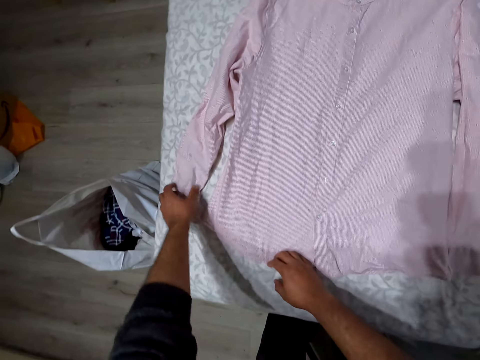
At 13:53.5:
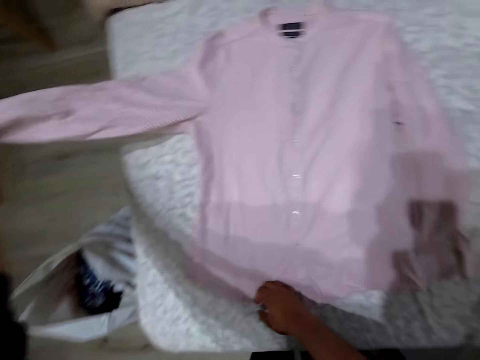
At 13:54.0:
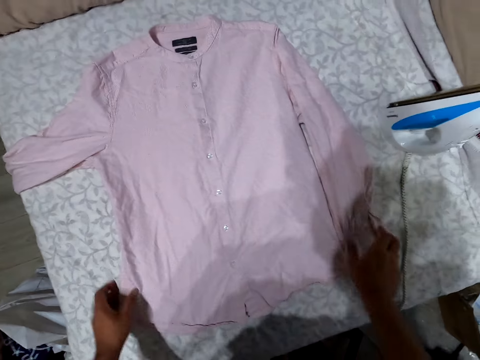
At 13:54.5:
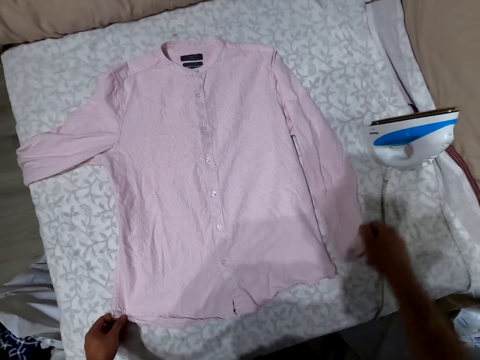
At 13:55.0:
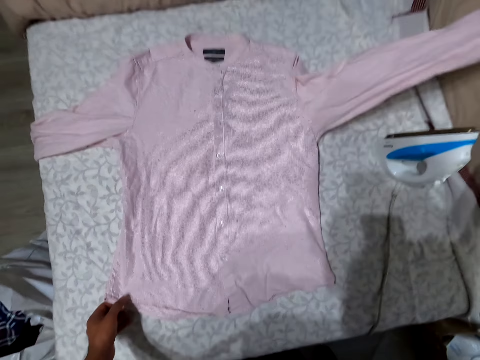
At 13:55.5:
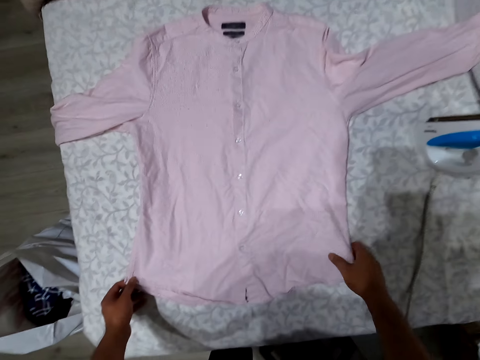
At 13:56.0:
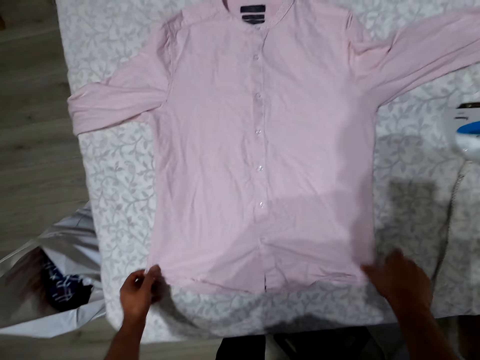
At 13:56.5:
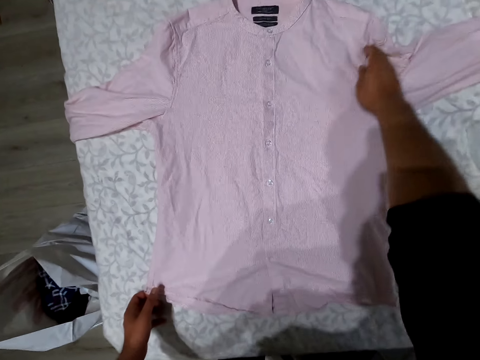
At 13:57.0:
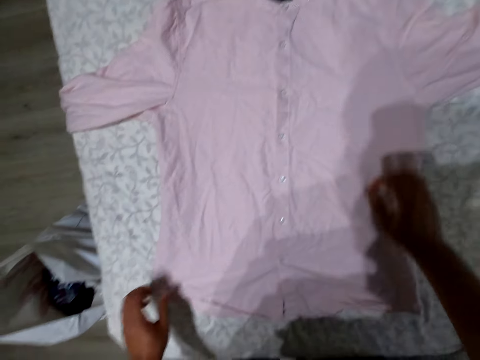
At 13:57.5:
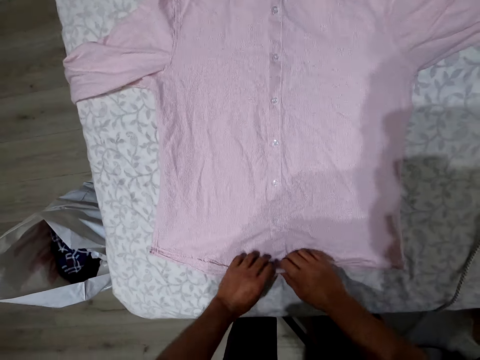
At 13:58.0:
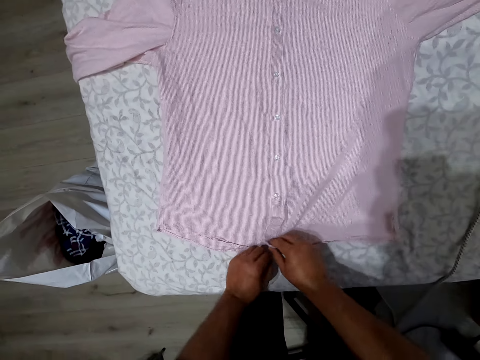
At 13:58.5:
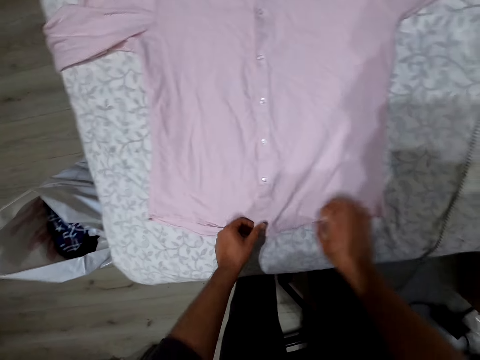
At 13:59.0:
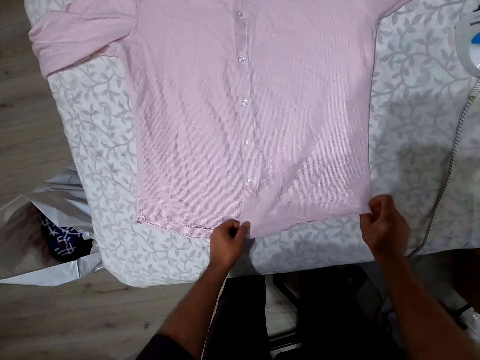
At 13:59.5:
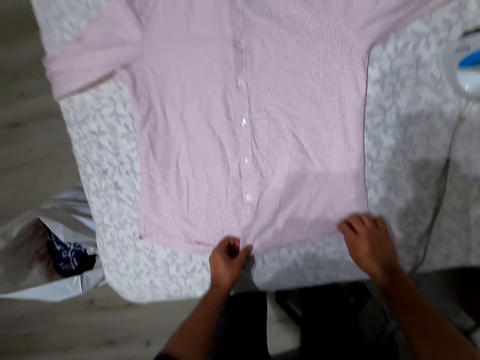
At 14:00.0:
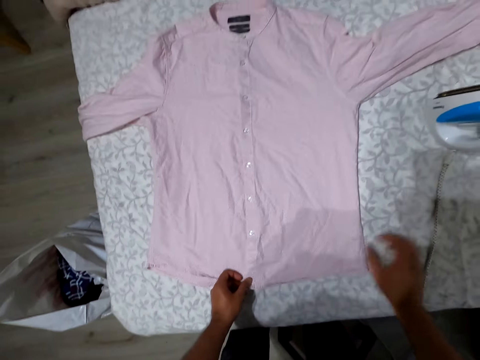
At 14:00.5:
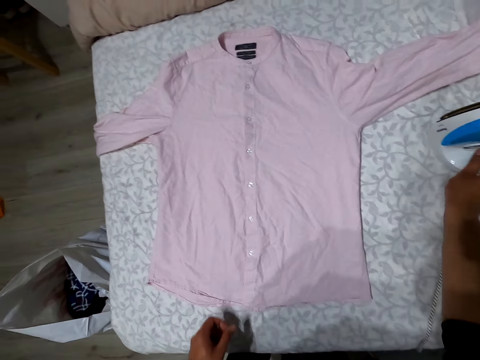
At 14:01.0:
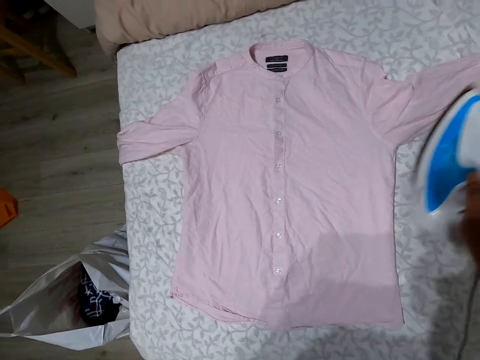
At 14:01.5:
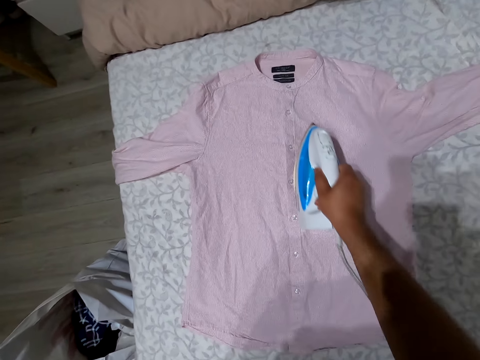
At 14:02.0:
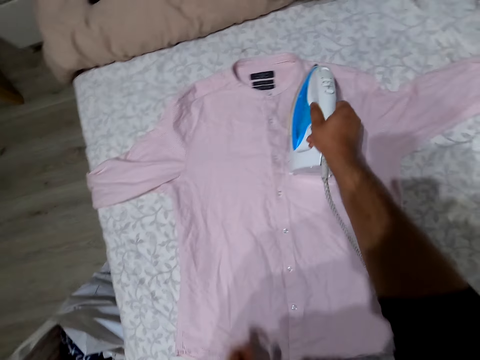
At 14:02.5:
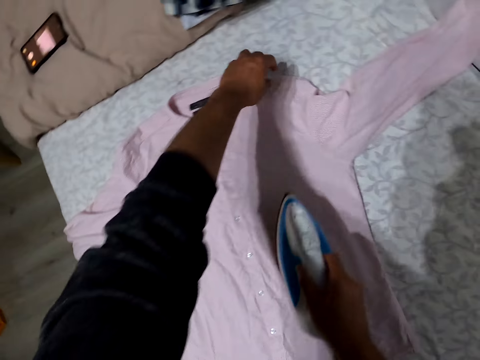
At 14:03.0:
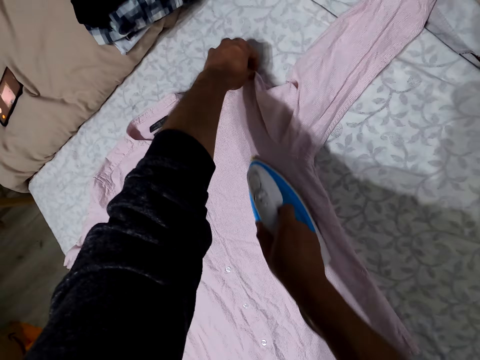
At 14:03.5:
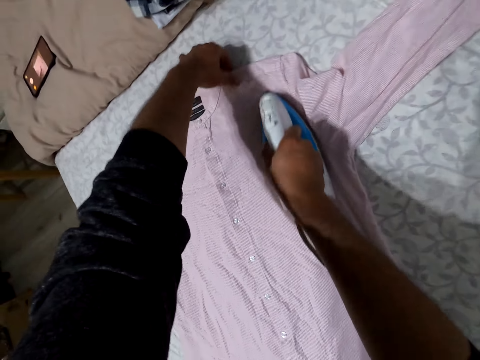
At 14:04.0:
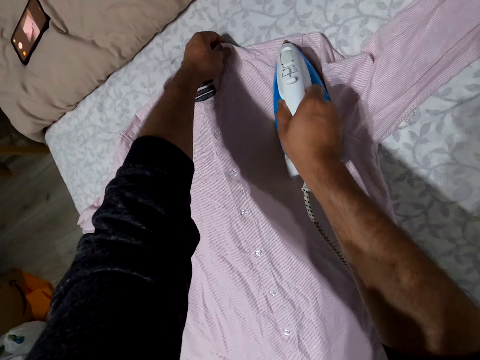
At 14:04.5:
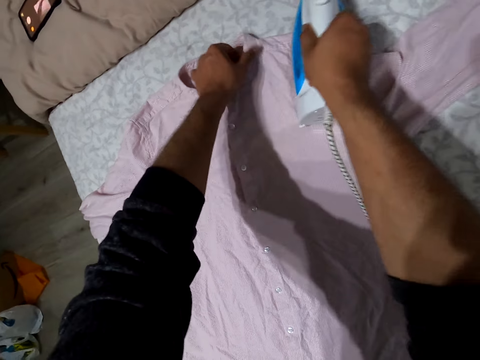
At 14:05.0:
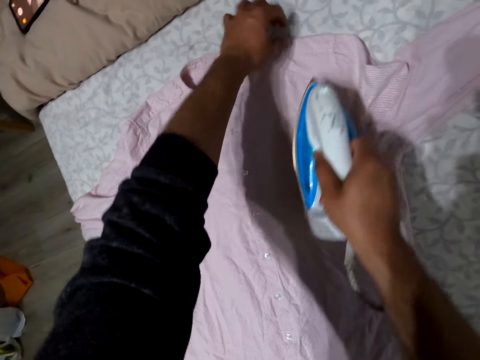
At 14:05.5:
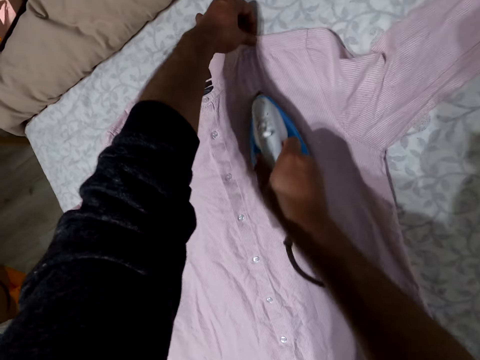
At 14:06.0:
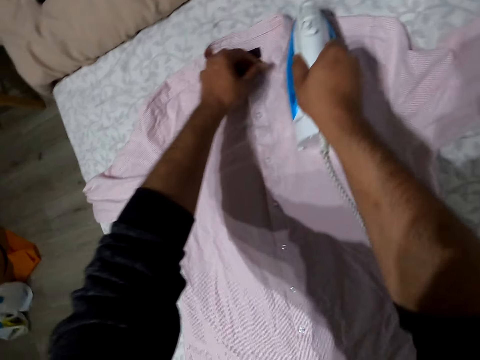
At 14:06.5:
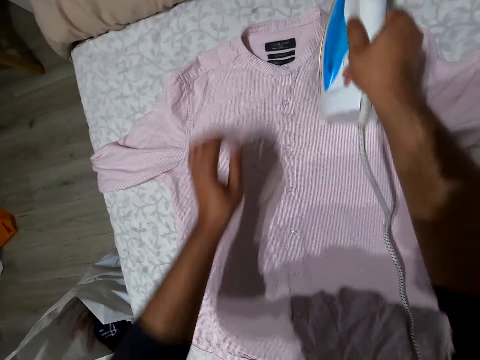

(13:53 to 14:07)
The camera wearer picks up the iron box. They iron the shirt.

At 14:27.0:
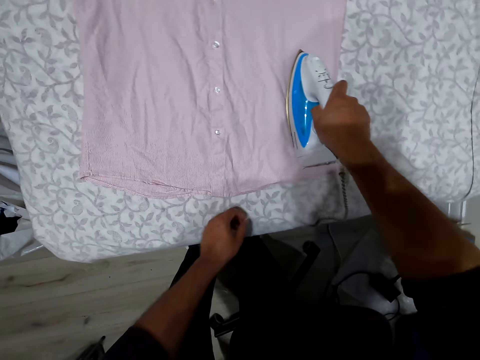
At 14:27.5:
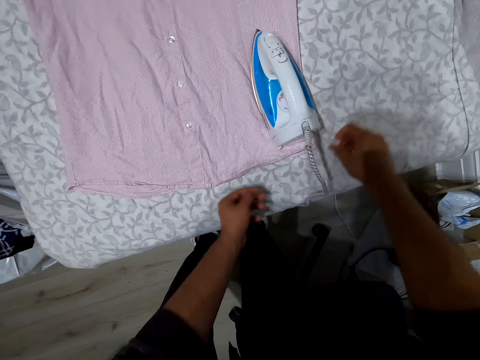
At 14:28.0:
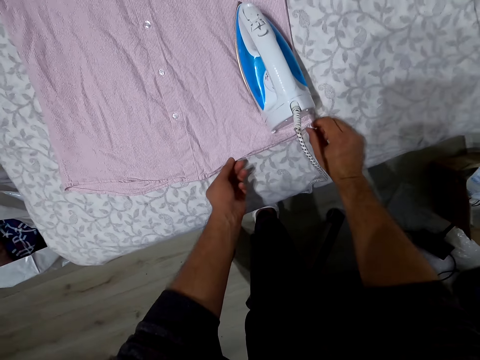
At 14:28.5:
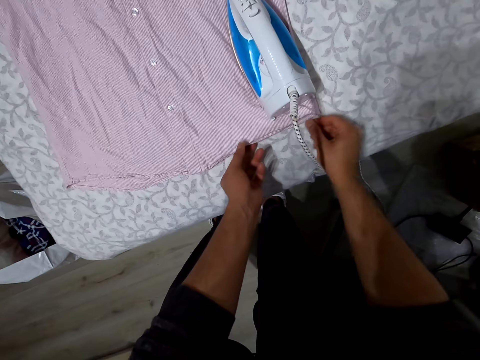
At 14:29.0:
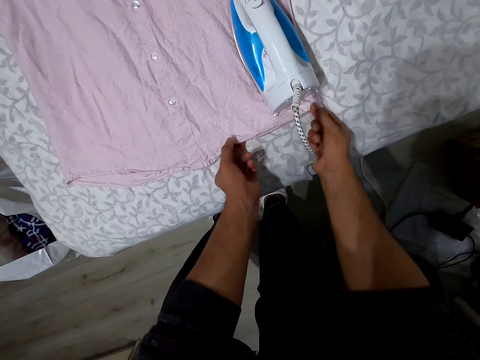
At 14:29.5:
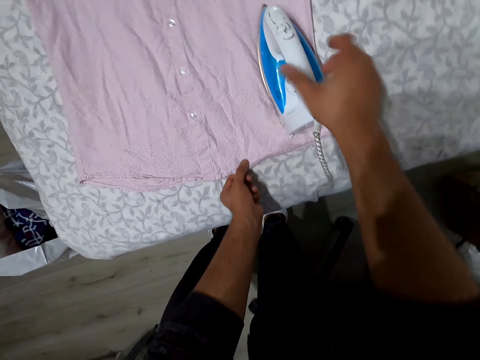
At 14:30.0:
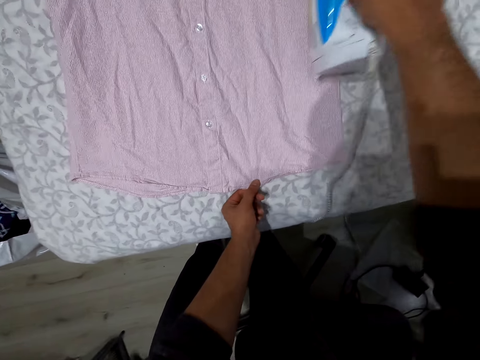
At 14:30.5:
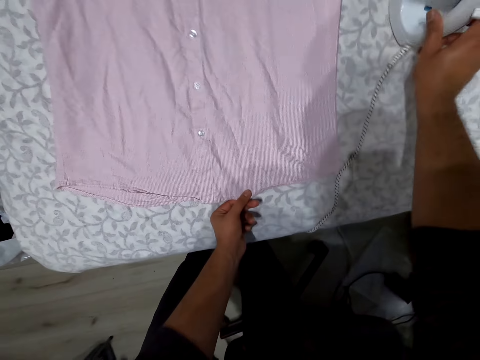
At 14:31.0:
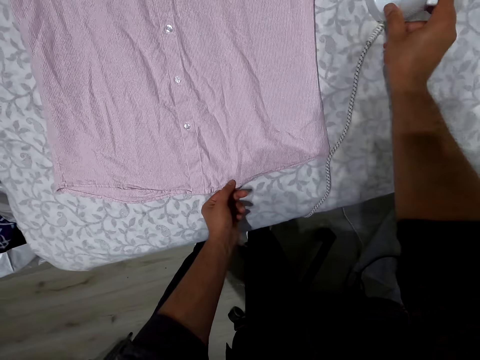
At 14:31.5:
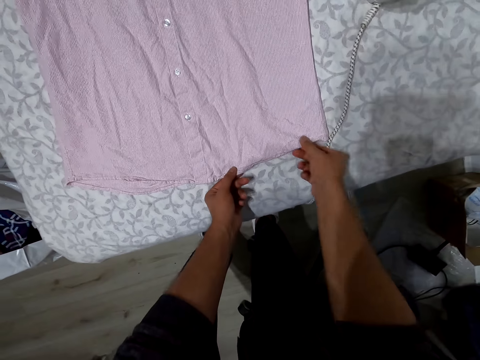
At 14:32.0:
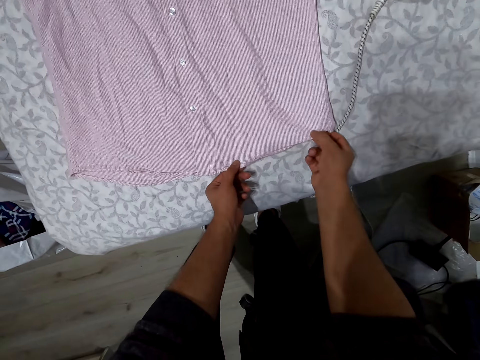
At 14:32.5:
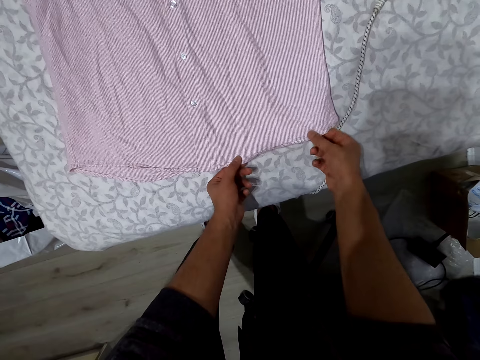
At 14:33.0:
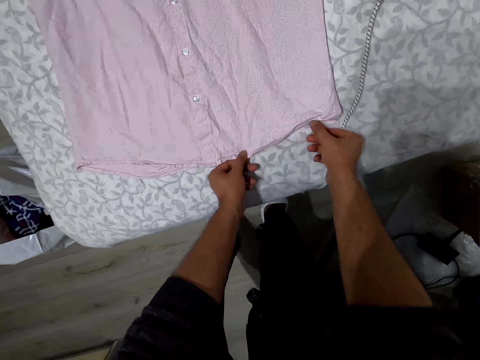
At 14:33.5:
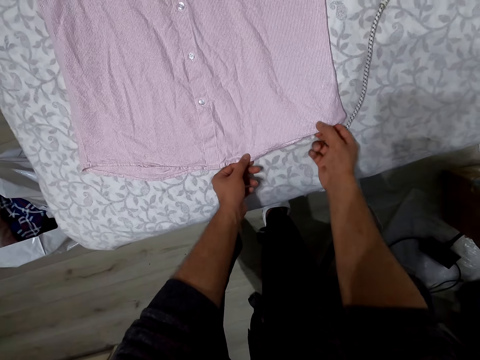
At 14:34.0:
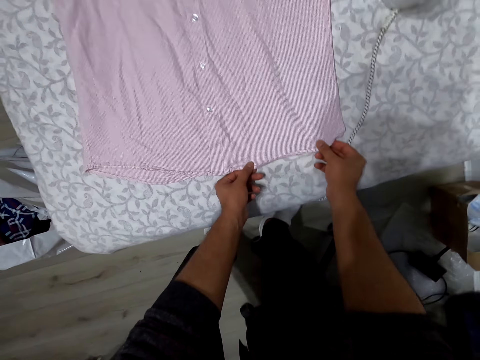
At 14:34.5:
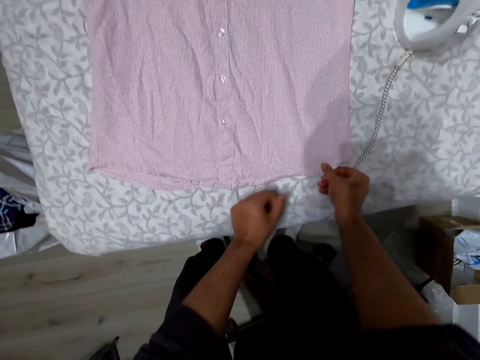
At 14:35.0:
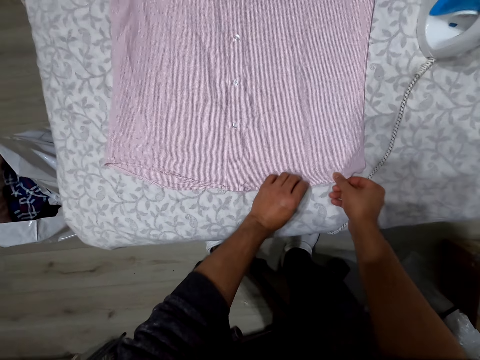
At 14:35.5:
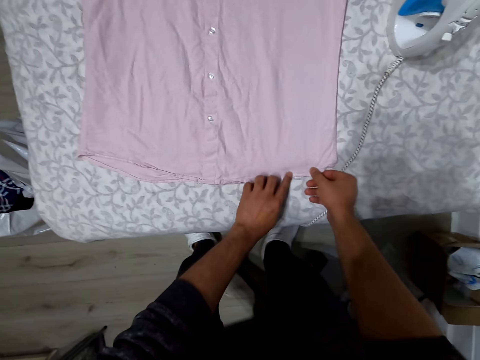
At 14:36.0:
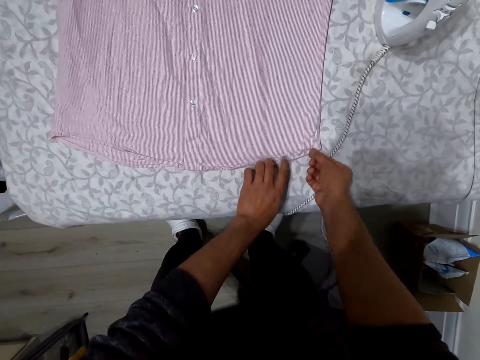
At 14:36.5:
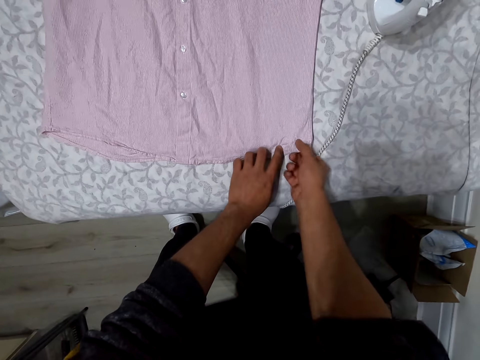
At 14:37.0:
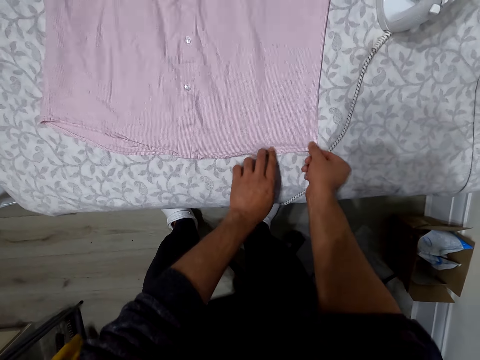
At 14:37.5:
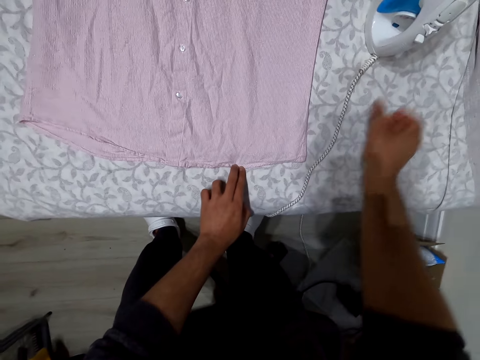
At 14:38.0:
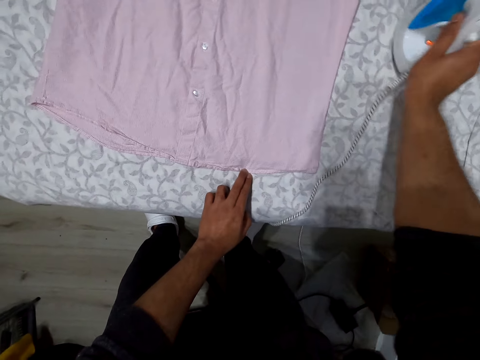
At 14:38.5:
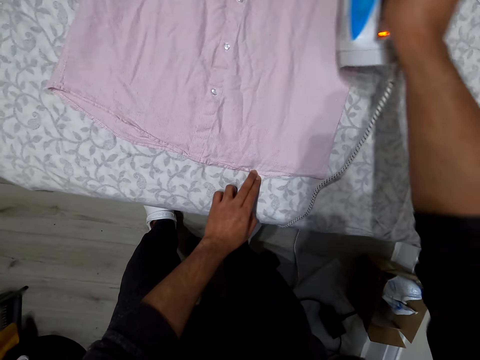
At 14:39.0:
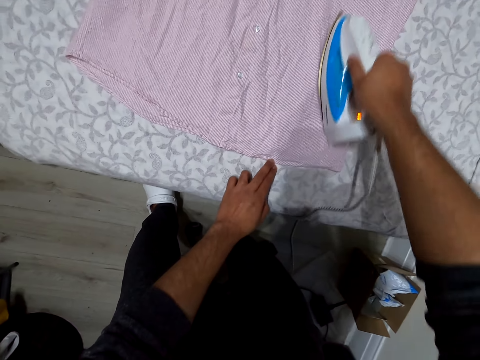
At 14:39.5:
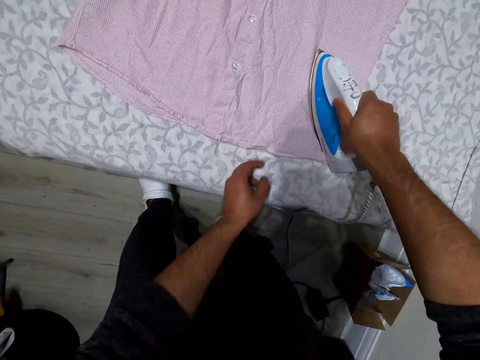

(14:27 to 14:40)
The camera wearer straightens the shirt. They put the iron box aside. They straighten the shirt. They pick the iron box. They iron the shirt.
